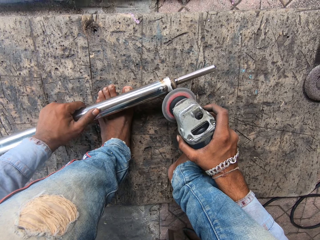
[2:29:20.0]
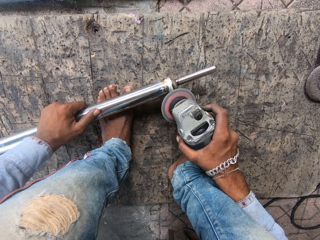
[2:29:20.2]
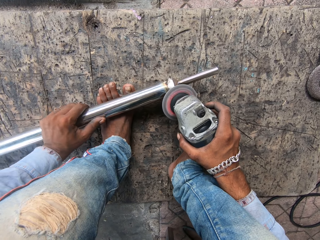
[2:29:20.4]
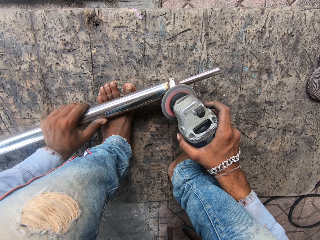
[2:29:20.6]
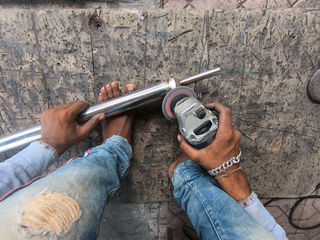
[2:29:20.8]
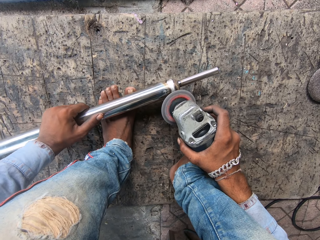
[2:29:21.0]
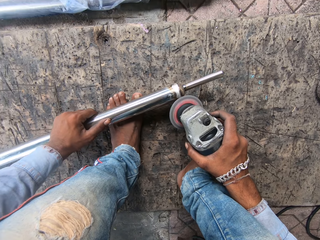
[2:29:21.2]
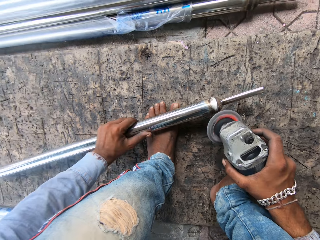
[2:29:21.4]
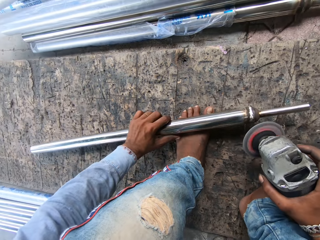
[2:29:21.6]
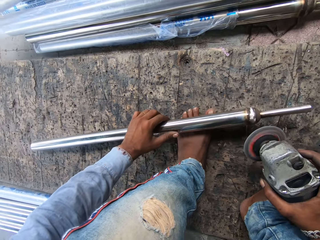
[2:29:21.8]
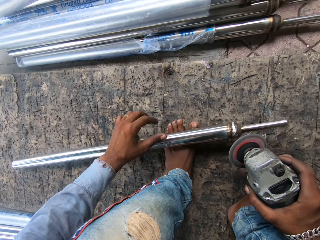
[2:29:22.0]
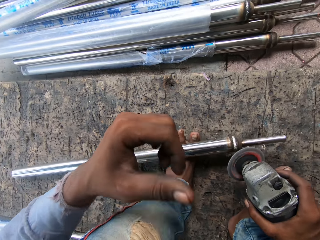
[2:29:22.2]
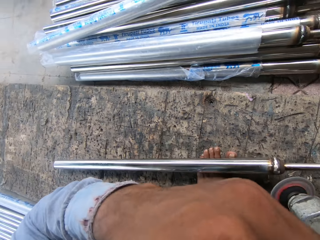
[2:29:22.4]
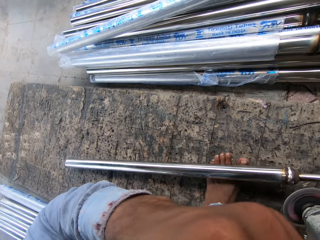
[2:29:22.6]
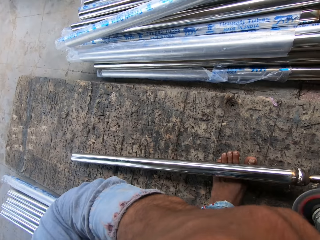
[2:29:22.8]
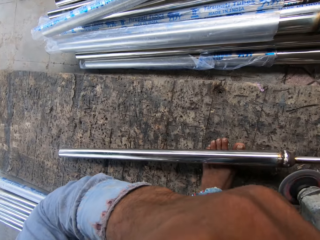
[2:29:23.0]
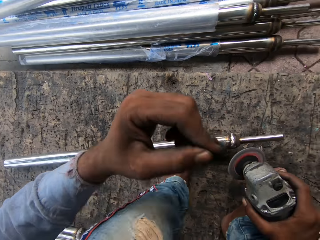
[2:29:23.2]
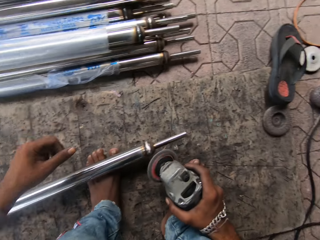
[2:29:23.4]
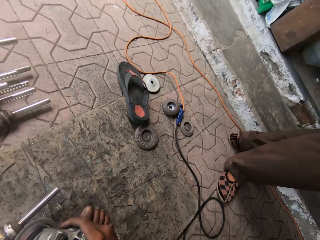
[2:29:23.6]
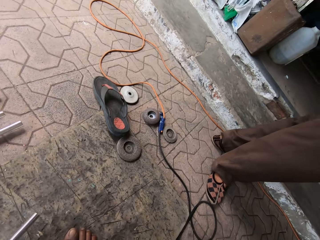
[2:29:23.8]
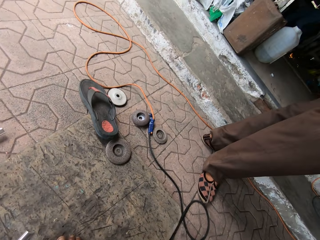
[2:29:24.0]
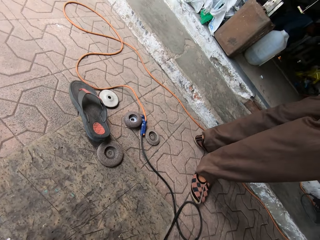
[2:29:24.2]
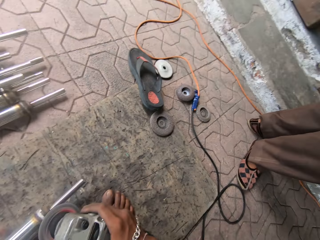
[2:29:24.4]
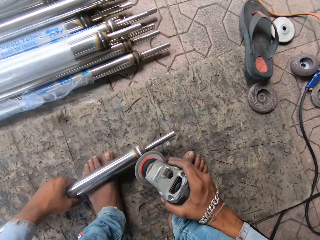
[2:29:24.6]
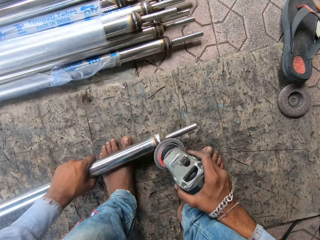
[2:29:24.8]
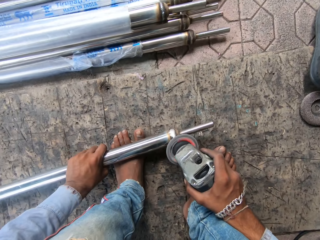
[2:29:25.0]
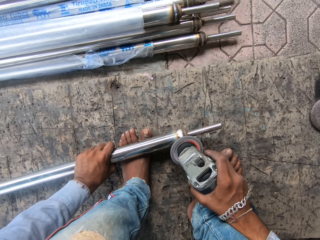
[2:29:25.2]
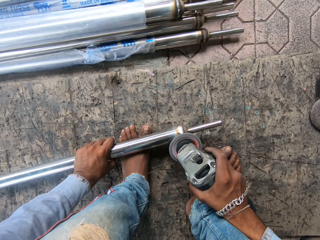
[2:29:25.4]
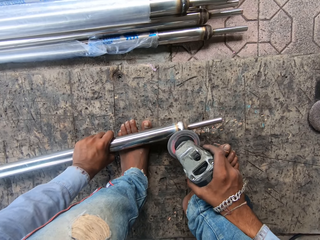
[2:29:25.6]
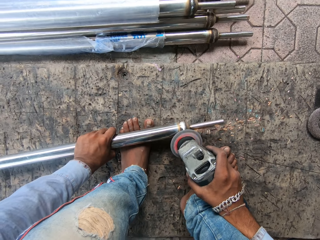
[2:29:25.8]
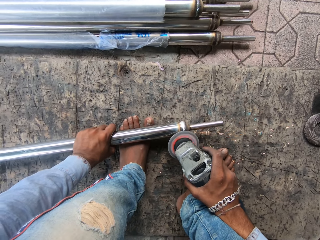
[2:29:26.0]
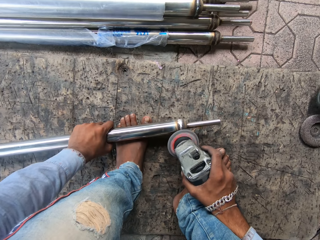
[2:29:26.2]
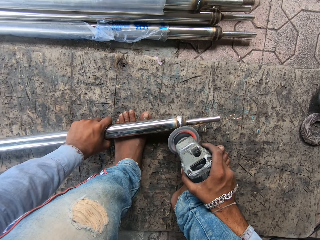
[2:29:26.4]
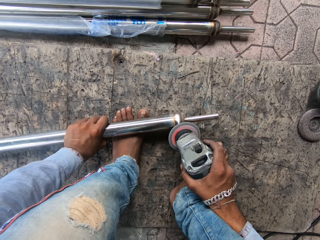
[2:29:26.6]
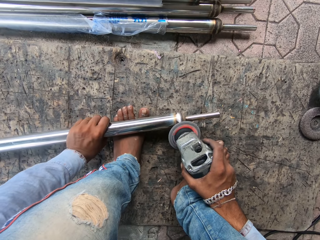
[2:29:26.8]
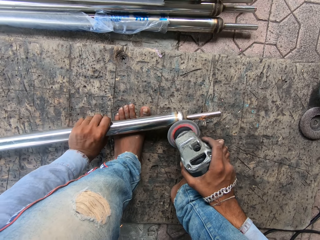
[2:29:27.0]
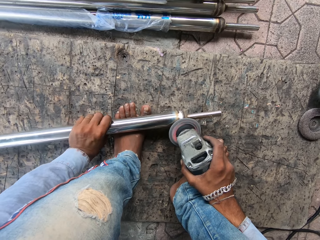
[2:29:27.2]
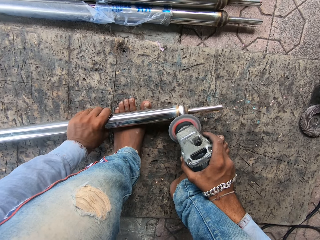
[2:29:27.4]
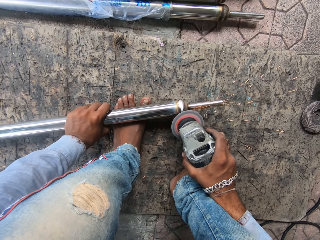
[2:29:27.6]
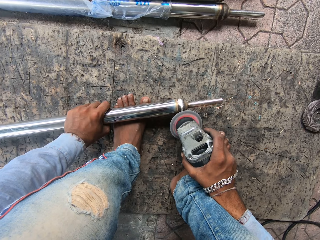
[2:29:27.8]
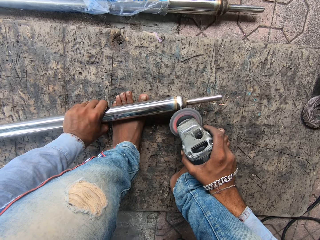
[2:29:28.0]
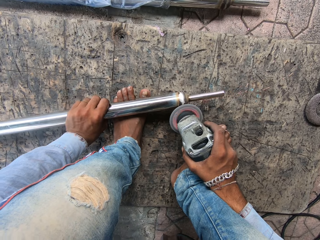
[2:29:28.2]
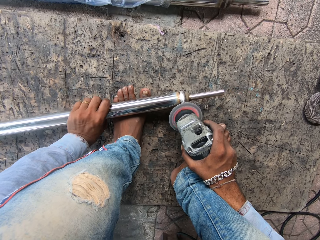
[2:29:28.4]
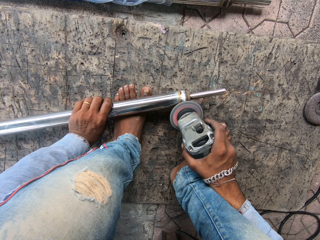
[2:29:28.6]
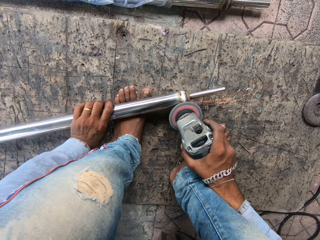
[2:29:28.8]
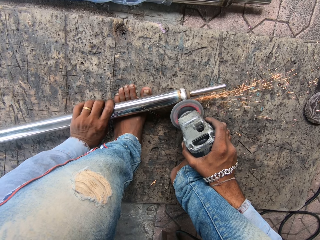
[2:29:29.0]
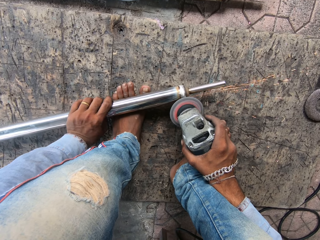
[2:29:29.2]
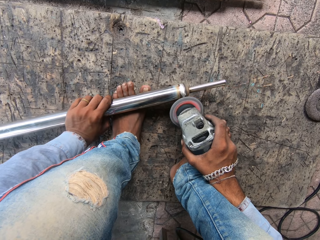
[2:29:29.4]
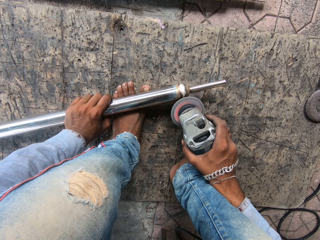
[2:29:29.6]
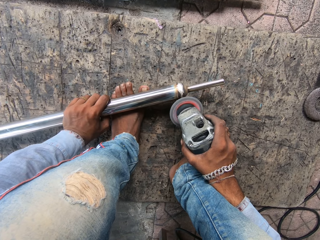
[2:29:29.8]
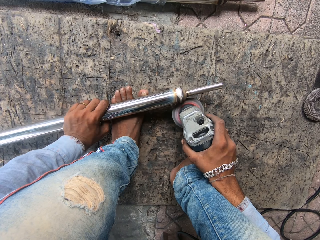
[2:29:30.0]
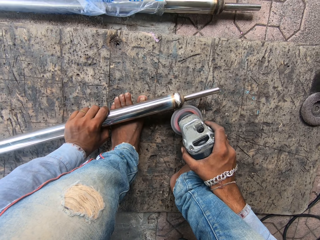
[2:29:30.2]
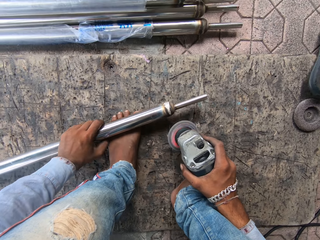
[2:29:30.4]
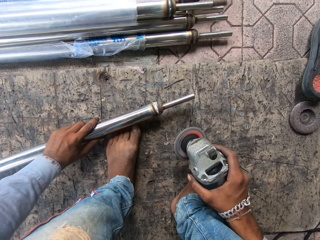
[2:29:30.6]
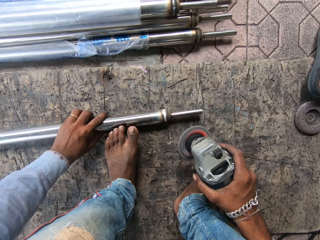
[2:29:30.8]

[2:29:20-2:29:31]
The camera wearer lifts a hand. They screw metal. They weld the metal.

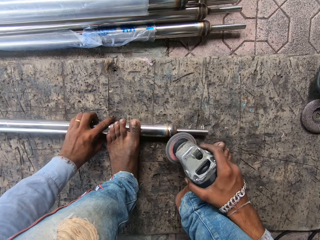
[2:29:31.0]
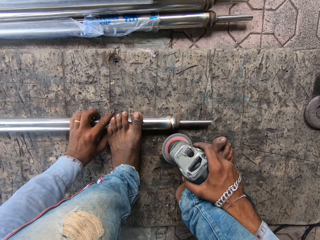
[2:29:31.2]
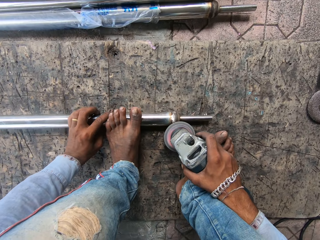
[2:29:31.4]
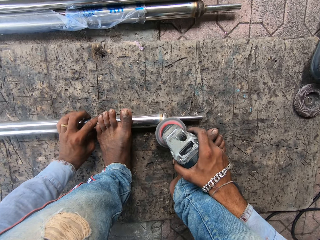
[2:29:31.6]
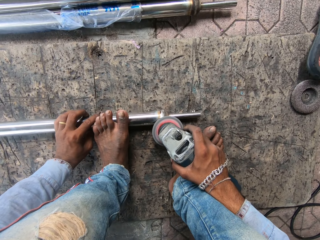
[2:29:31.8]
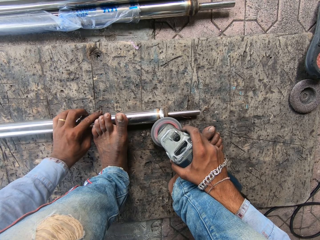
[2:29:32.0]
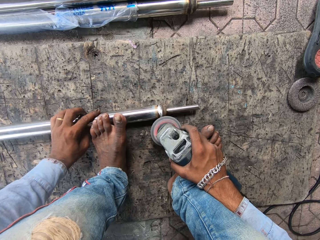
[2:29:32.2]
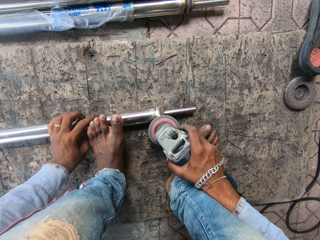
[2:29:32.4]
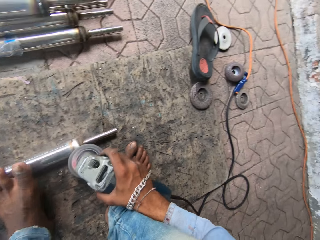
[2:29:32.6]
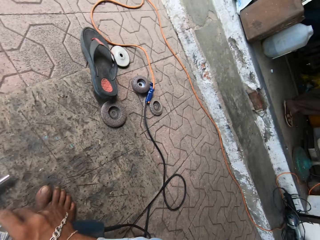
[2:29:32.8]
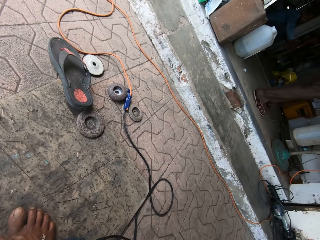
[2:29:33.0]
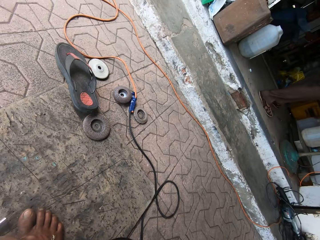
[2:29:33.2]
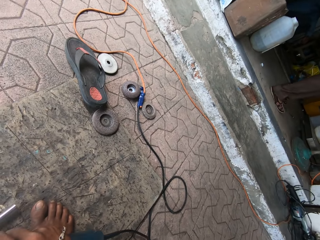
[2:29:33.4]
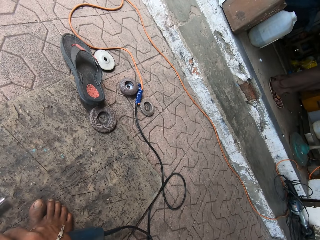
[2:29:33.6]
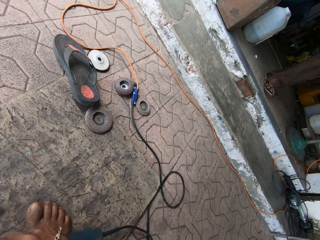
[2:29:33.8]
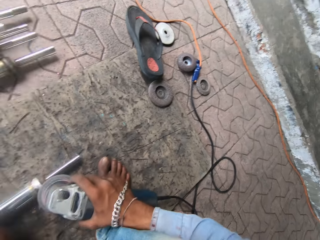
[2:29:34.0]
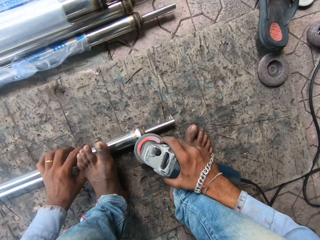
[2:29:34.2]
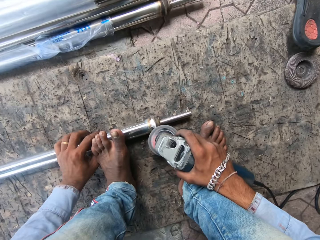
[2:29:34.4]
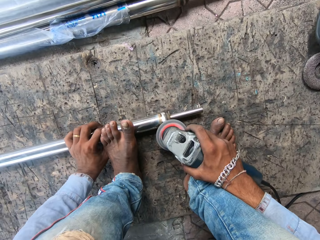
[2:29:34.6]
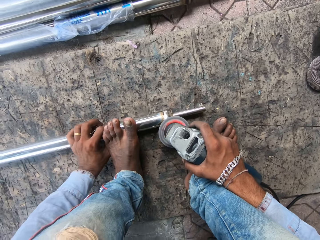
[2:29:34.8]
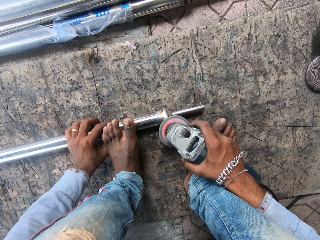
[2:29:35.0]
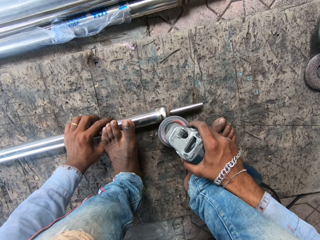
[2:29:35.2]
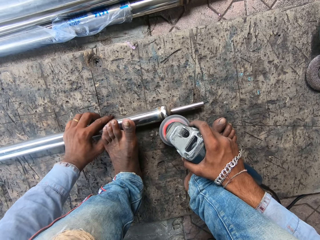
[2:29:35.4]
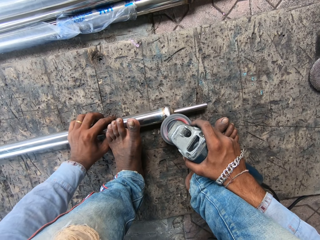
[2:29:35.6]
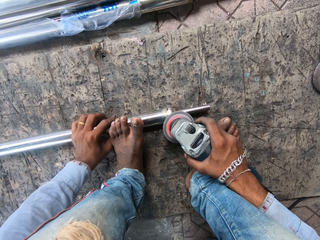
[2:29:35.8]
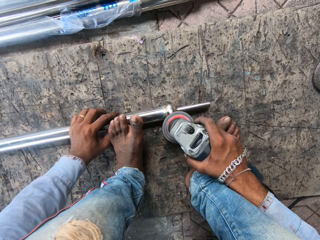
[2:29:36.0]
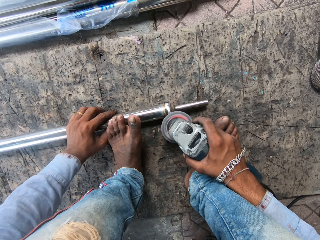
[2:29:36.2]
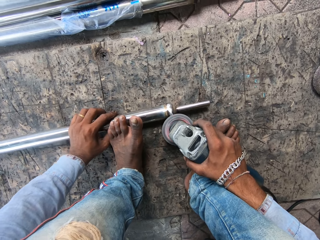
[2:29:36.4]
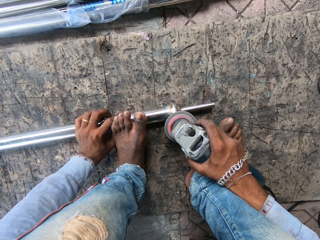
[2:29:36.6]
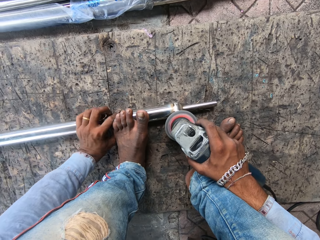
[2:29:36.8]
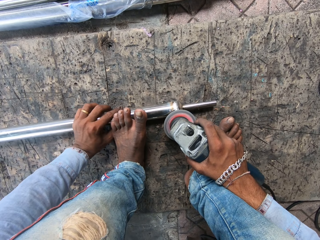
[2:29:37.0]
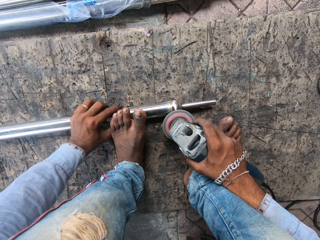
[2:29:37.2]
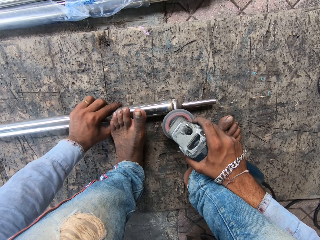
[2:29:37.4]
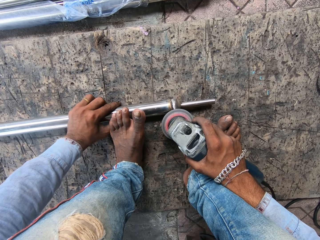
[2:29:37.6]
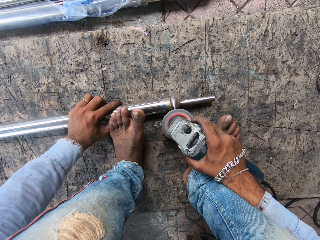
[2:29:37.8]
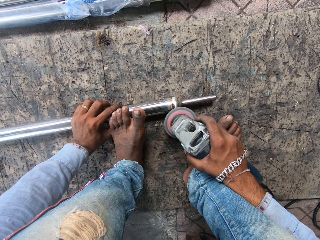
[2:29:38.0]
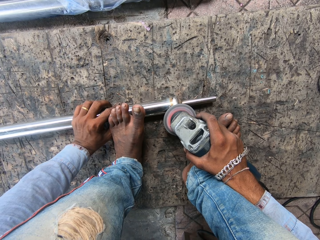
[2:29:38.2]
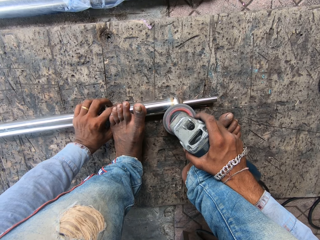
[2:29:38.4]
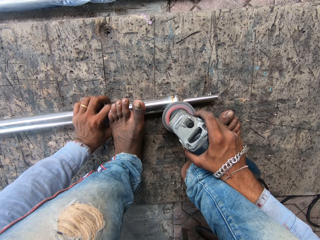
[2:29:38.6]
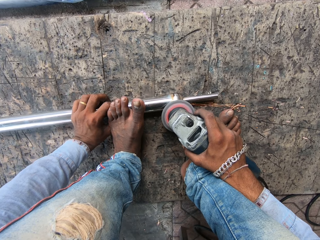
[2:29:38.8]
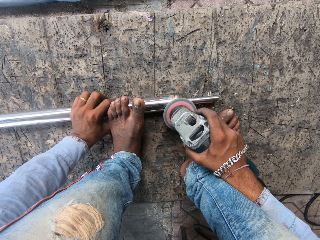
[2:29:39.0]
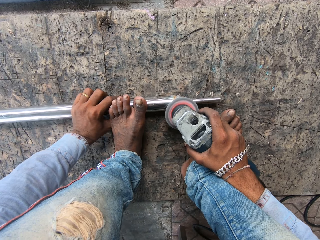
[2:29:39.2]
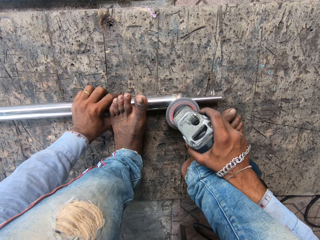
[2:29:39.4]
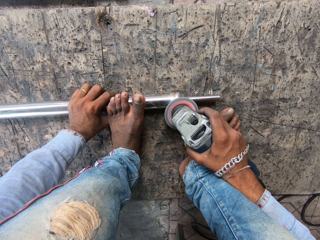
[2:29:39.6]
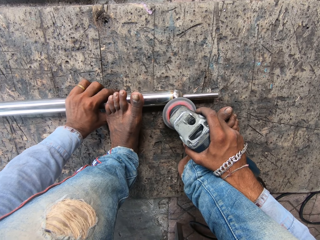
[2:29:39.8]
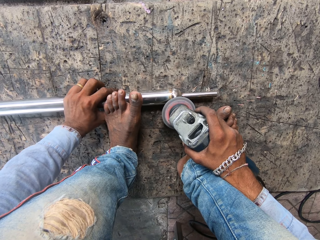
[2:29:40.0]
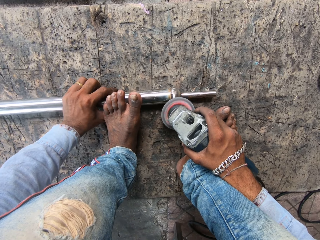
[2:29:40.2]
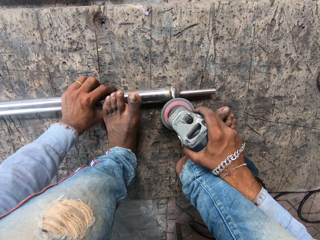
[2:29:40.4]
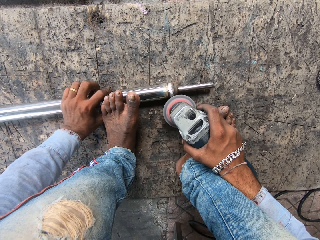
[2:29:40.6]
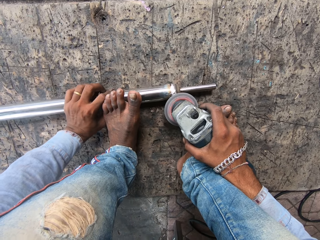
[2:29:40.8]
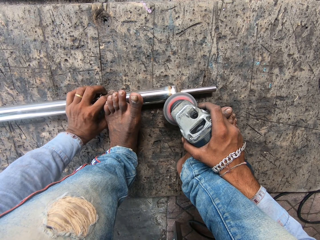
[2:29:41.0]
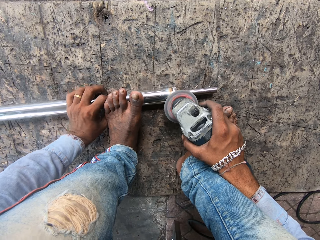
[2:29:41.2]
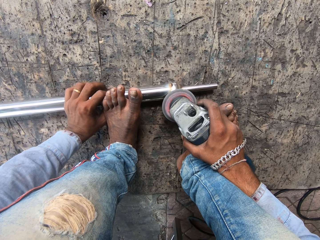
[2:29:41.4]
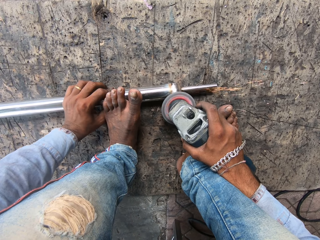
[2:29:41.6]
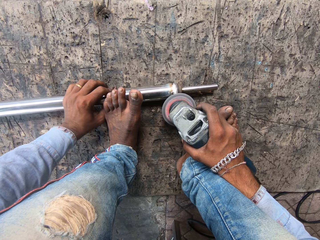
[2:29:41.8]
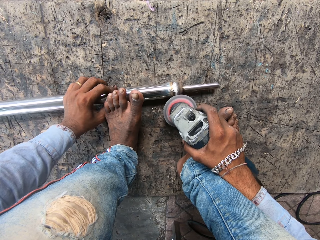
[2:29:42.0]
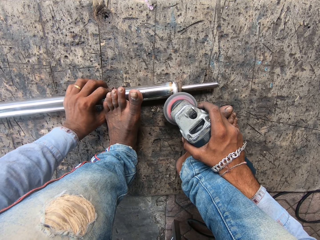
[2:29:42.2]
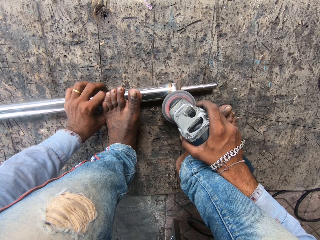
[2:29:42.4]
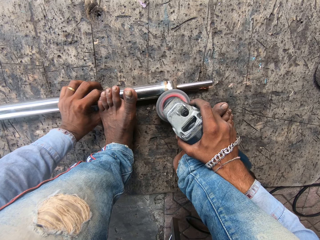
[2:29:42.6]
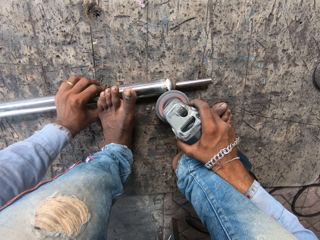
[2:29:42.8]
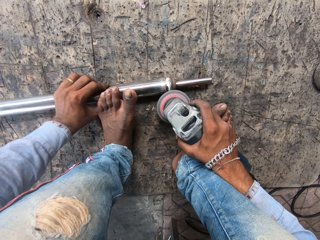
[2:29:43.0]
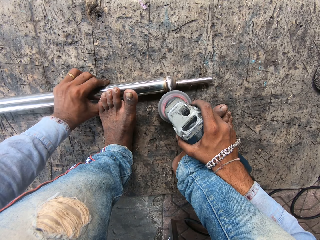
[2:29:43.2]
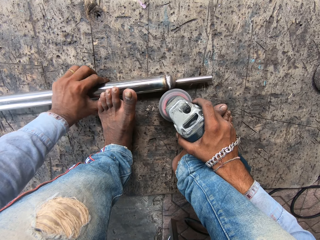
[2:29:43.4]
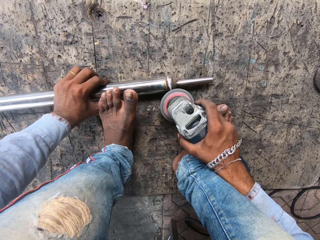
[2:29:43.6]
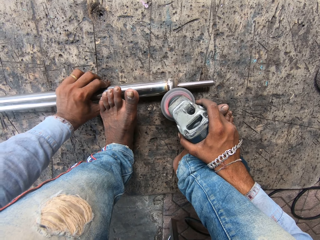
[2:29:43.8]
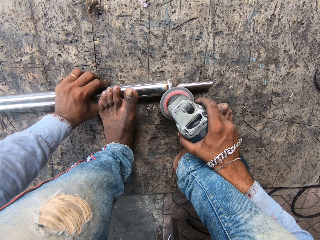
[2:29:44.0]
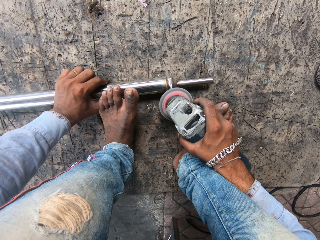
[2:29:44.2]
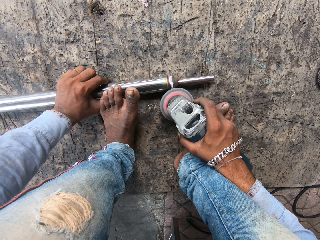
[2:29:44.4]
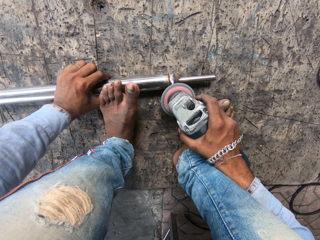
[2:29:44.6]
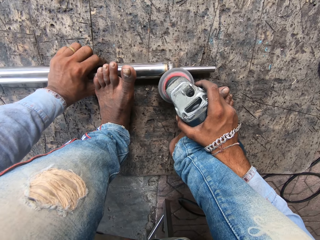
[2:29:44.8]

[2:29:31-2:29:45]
The camera wearer looks aside. They weld metal. They screw the metal. They screw the metal again.
